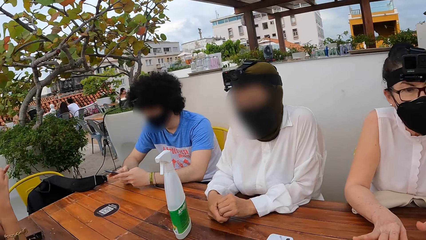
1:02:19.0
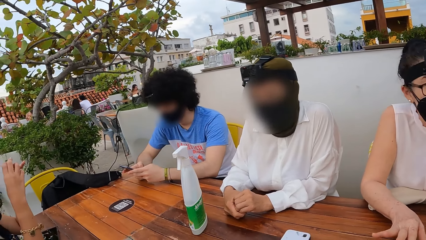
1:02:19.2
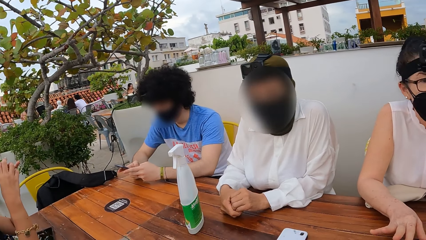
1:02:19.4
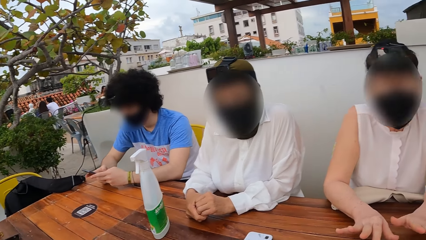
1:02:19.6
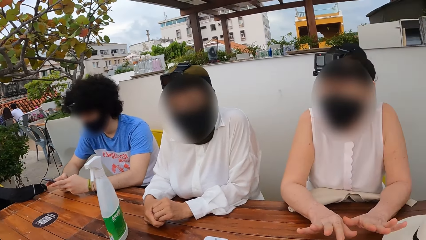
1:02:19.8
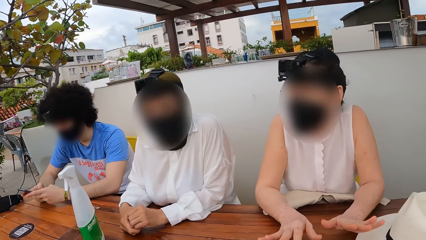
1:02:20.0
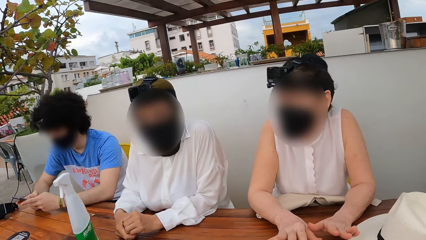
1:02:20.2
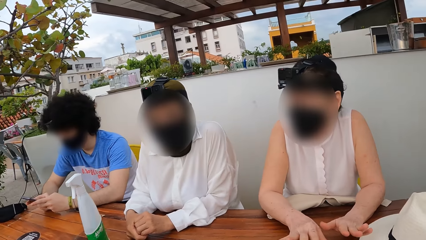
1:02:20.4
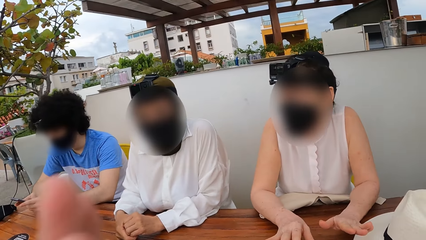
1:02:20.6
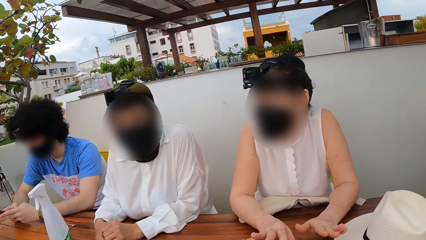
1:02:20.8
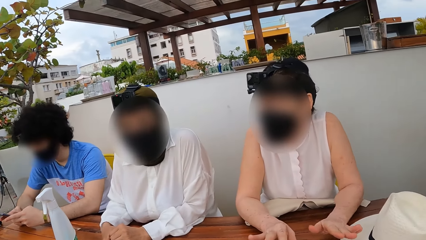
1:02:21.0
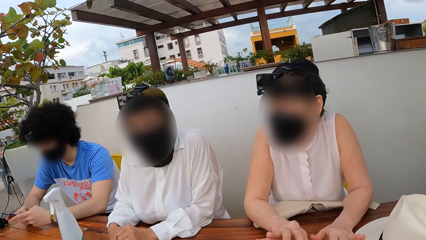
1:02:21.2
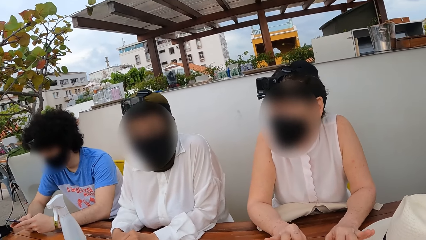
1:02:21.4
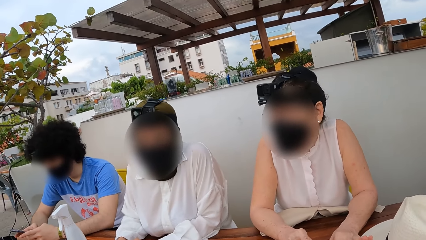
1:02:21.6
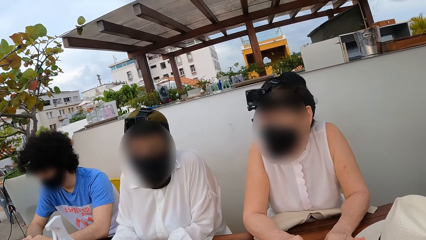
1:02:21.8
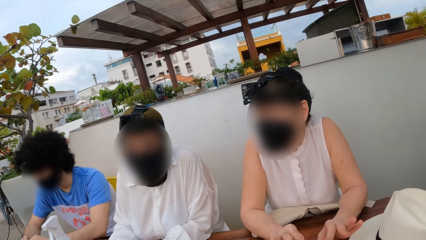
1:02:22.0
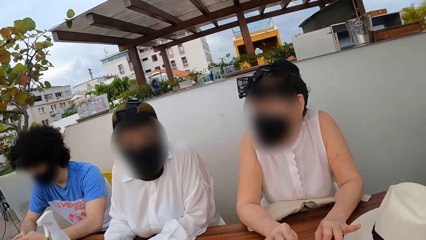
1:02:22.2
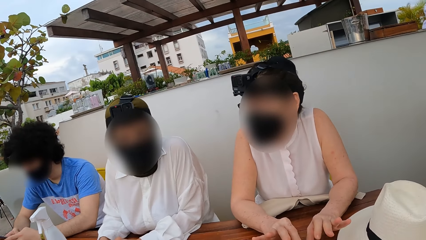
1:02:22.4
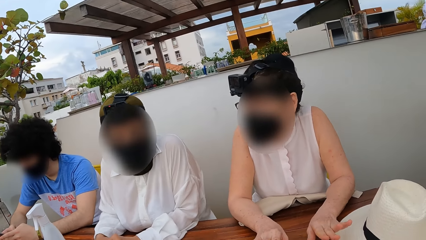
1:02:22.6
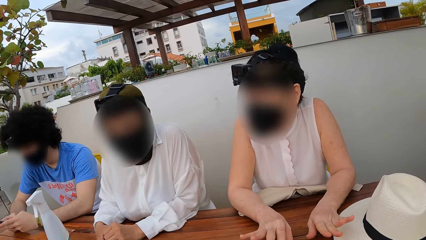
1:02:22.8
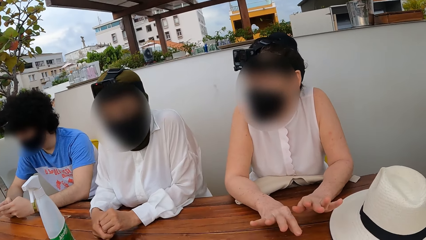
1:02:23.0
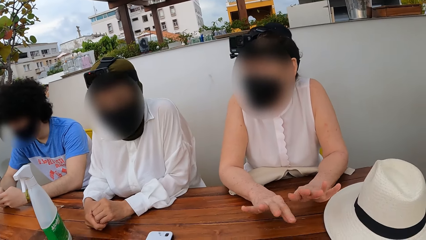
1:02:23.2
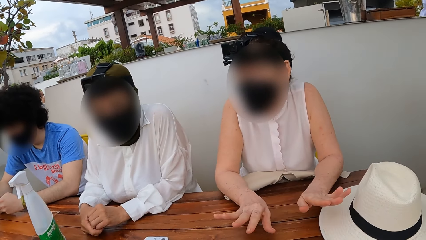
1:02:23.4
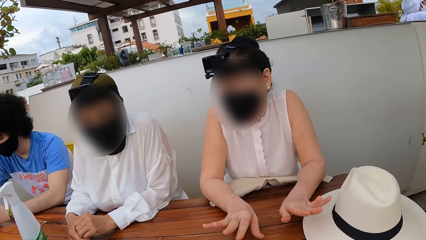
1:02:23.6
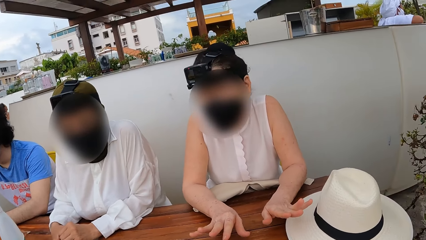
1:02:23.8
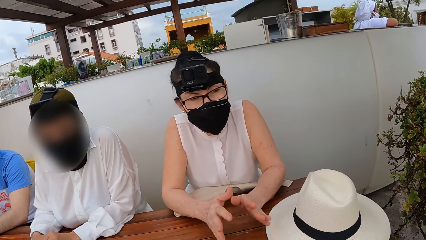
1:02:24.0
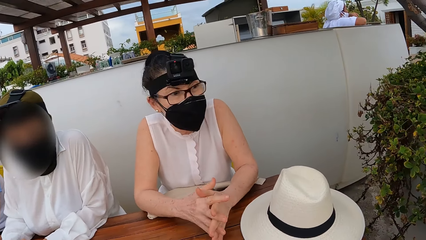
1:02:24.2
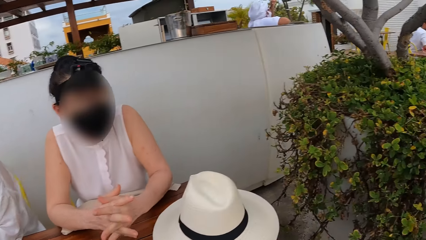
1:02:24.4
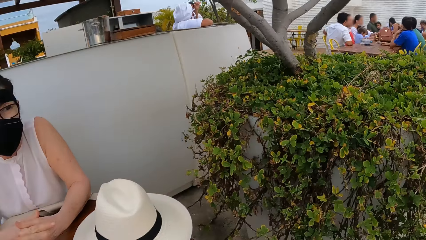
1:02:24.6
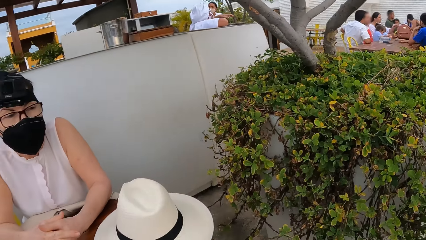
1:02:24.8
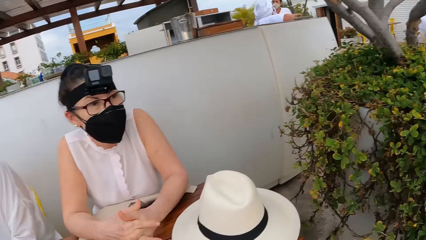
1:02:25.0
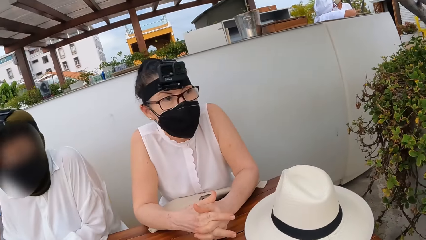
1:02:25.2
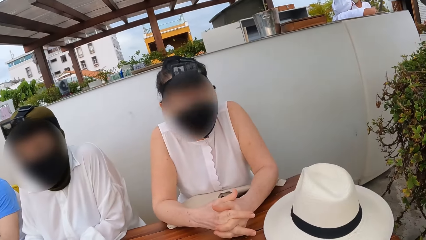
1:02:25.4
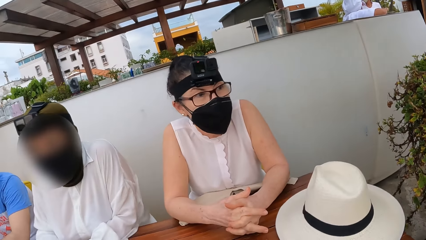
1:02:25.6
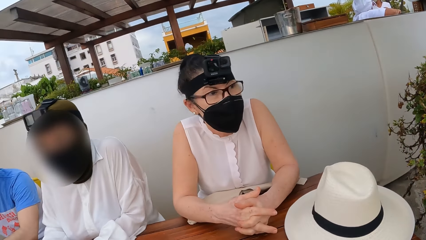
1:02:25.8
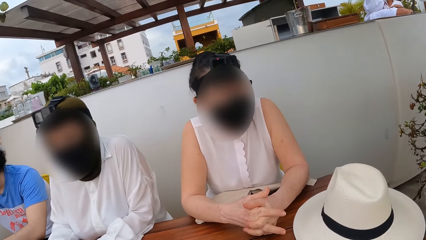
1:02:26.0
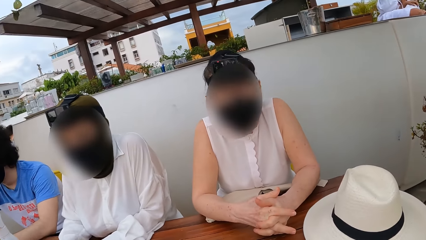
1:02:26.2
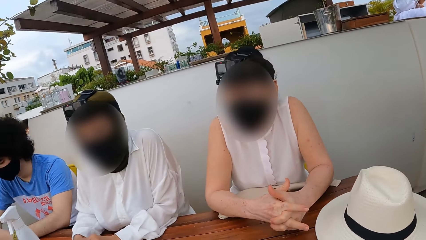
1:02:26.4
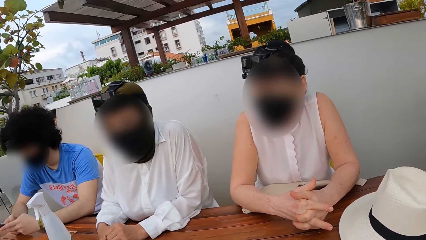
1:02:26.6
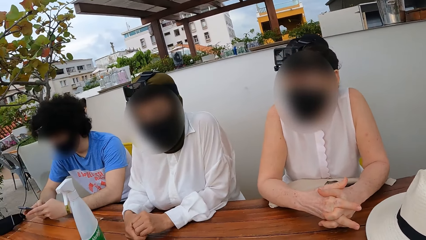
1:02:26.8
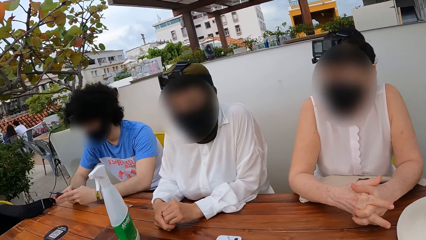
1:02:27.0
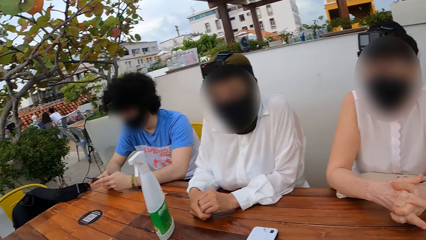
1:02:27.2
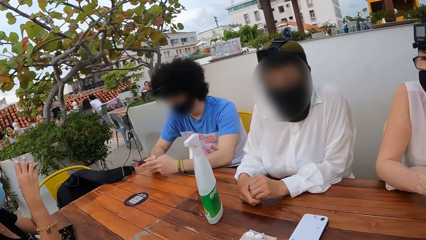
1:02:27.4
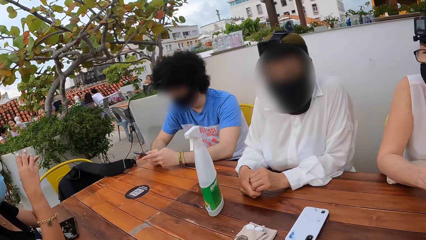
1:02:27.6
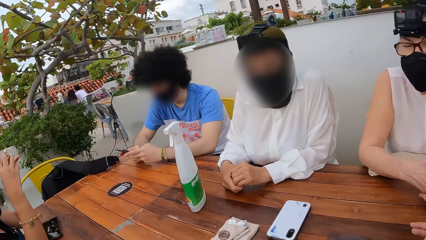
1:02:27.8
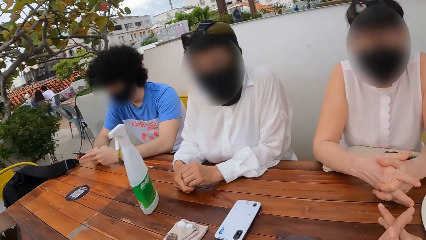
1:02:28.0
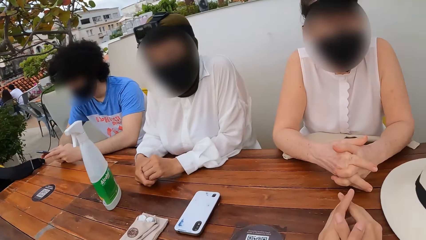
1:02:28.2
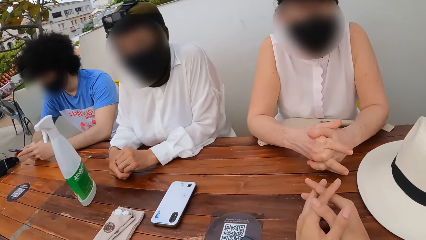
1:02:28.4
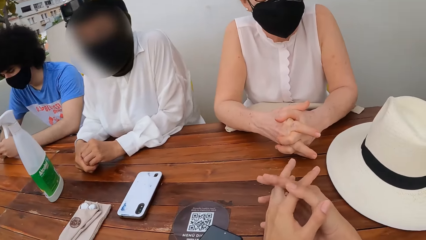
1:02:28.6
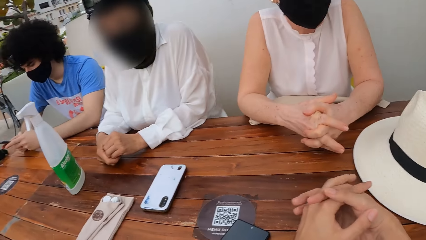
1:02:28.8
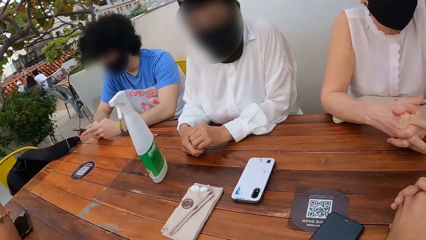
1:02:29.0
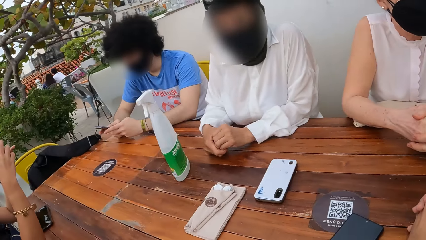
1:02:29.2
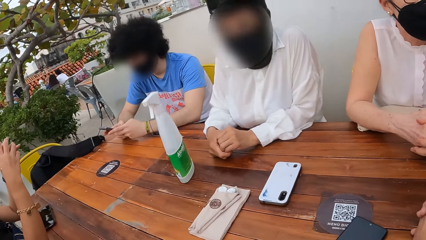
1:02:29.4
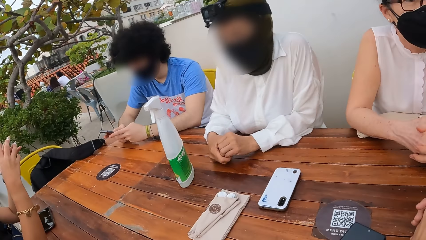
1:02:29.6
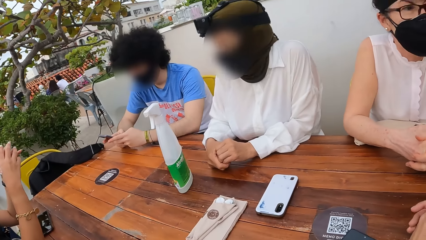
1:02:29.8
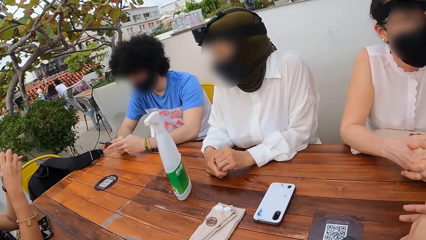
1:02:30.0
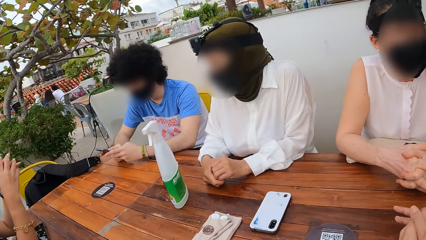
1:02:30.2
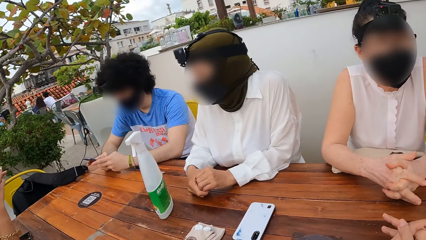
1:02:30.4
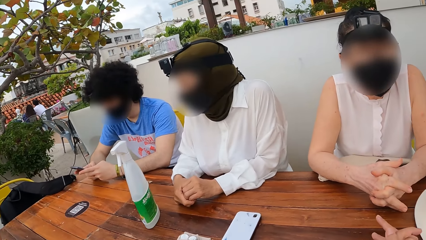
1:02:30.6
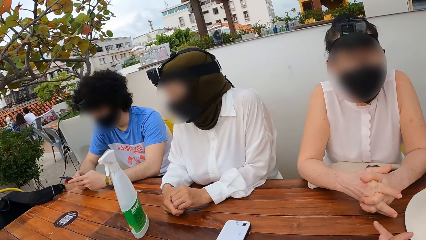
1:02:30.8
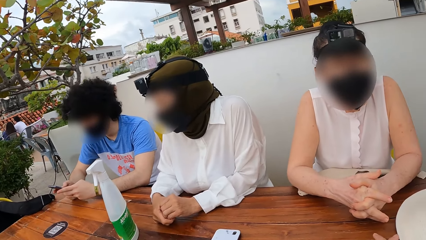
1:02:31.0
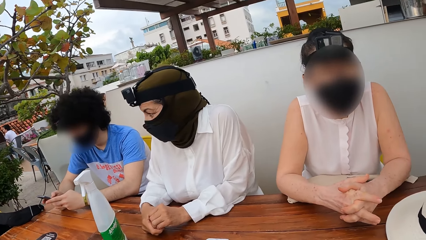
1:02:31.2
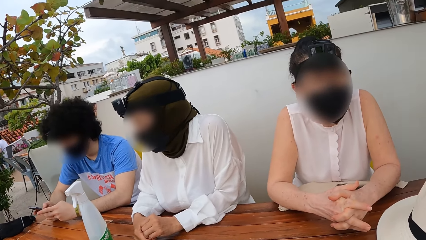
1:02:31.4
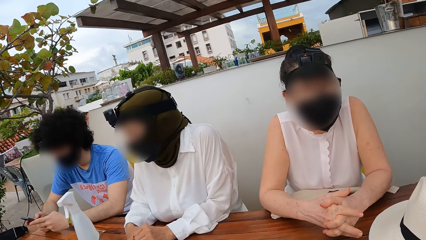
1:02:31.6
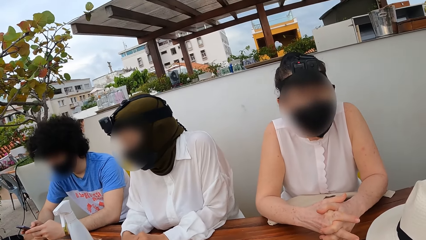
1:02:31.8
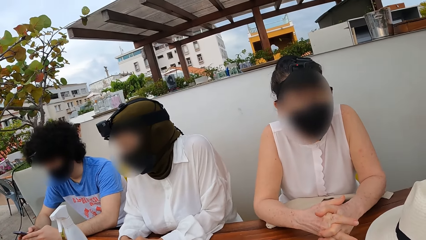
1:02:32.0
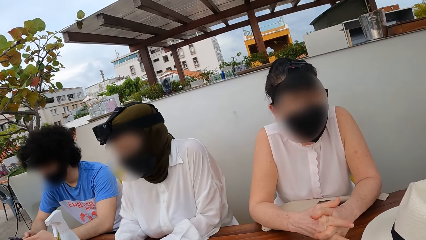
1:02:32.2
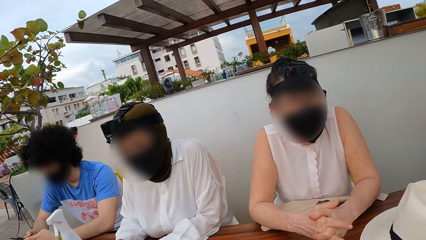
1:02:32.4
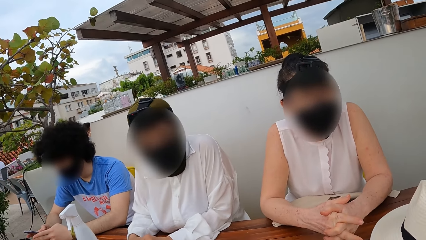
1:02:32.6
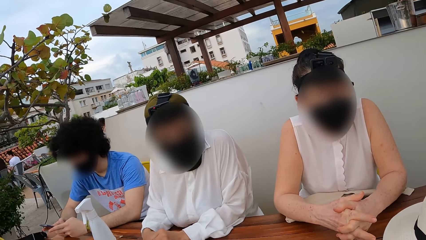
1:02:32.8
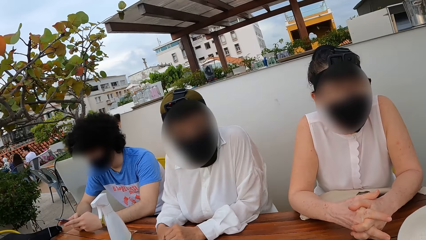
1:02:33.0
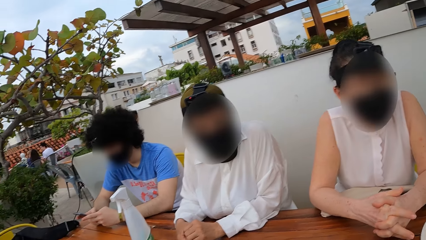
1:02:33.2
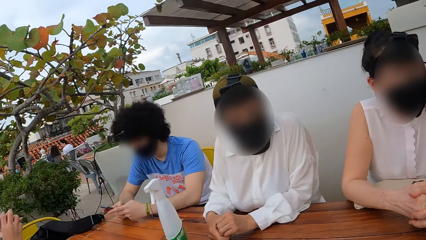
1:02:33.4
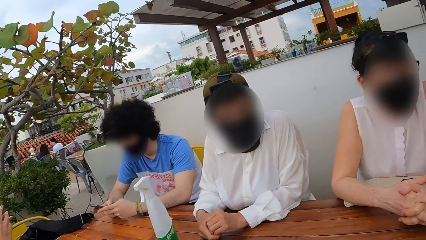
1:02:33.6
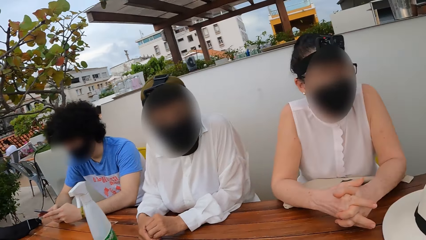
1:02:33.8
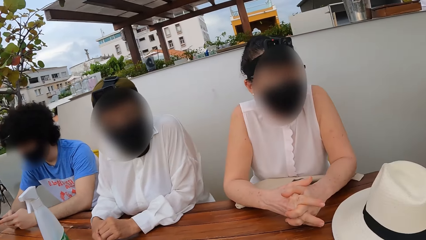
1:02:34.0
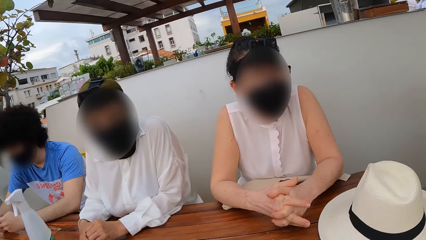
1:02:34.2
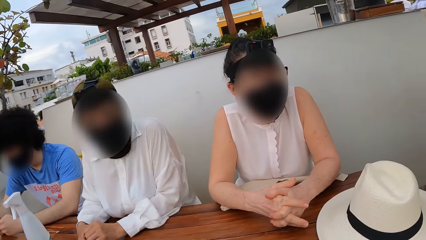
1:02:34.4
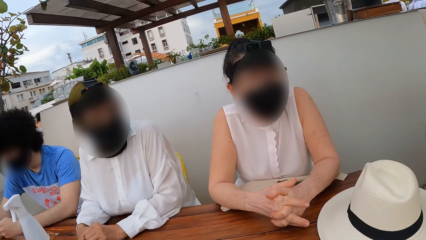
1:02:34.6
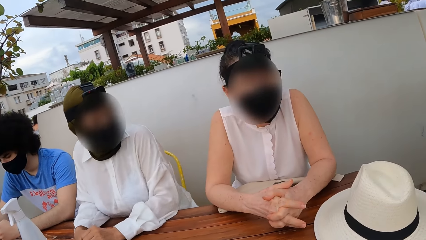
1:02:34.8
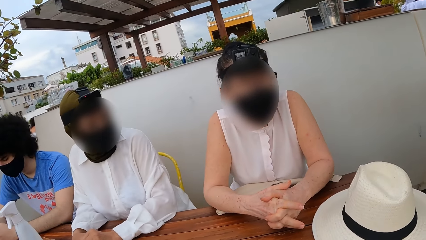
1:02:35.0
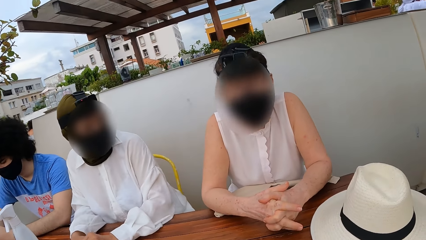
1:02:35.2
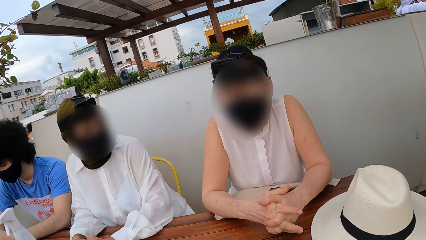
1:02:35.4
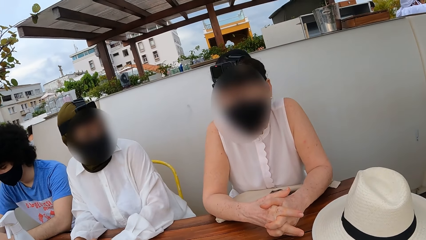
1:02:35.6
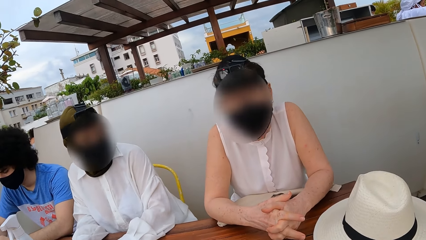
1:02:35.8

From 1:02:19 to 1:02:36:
The camera wearer interacts with a woman. The woman interacts with another woman. The camera wearer looks around. The first woman interacts with a man.
